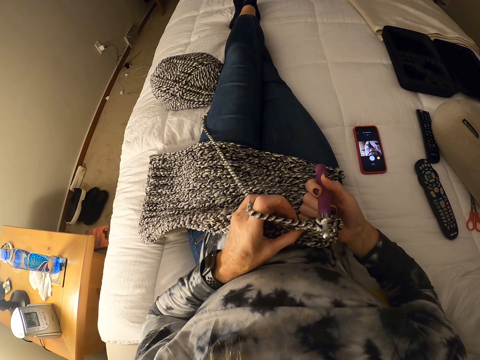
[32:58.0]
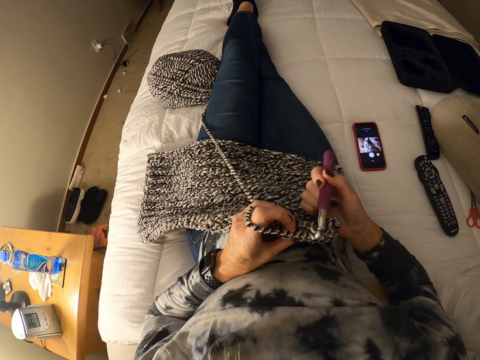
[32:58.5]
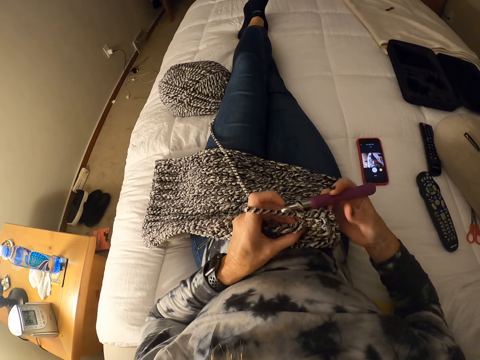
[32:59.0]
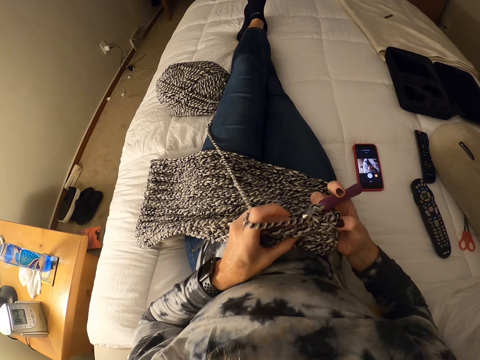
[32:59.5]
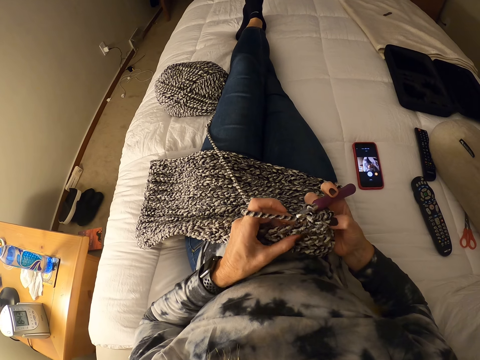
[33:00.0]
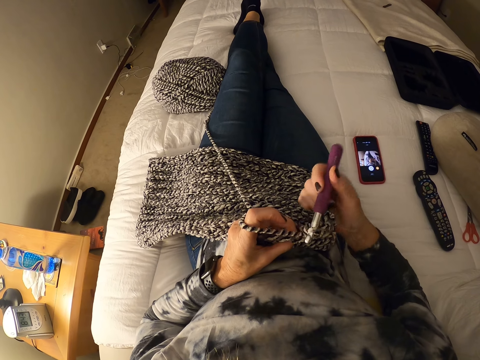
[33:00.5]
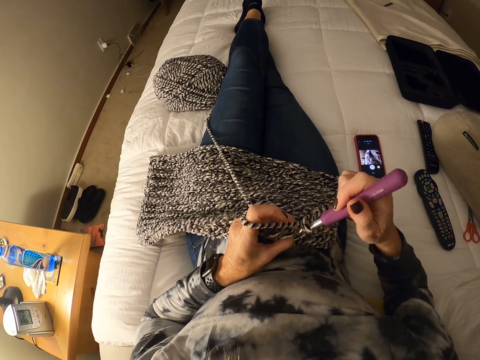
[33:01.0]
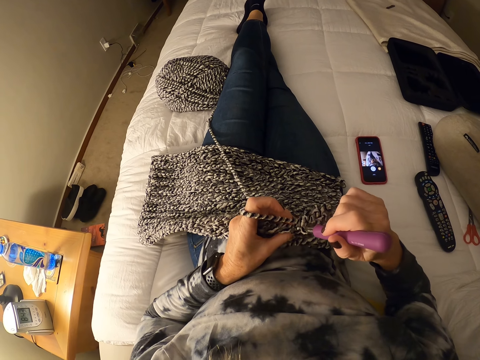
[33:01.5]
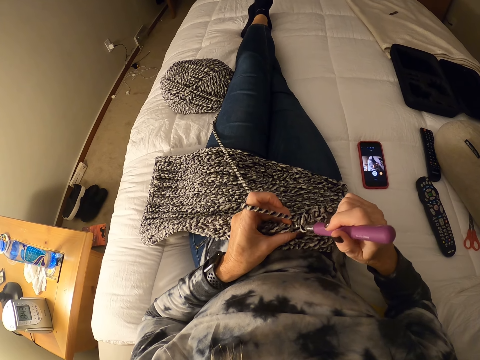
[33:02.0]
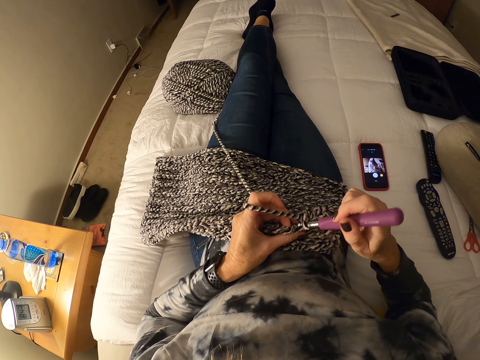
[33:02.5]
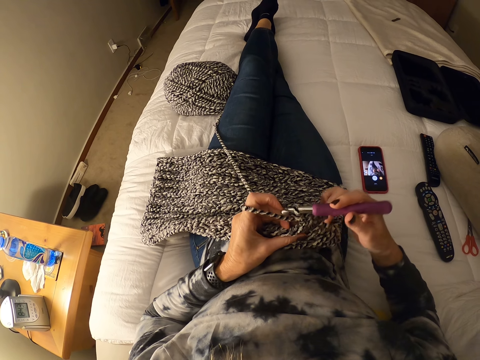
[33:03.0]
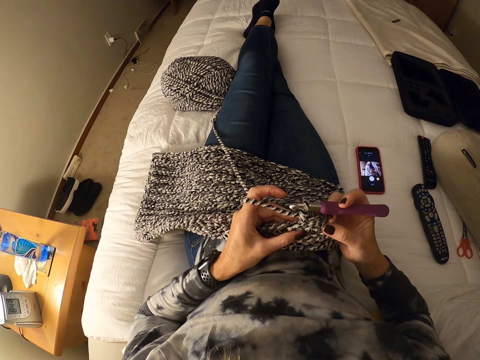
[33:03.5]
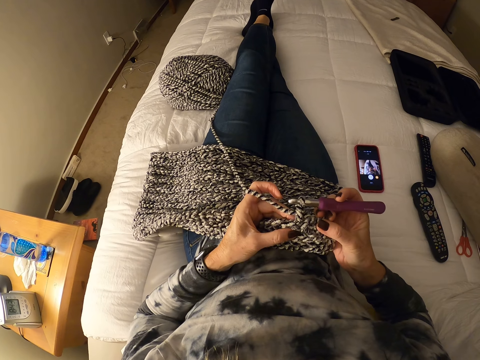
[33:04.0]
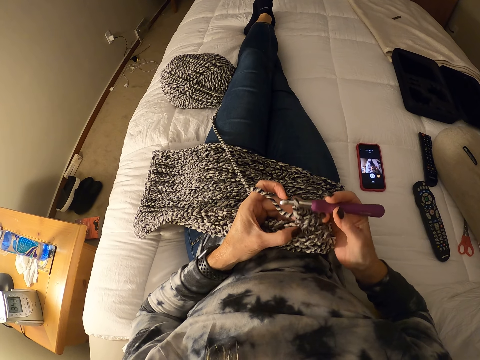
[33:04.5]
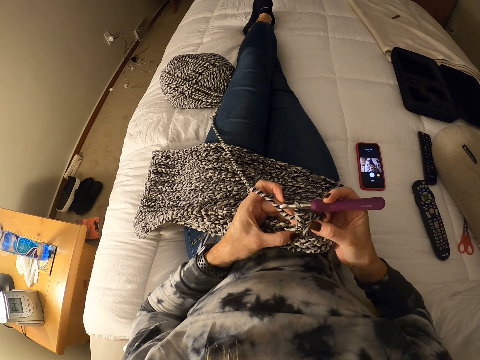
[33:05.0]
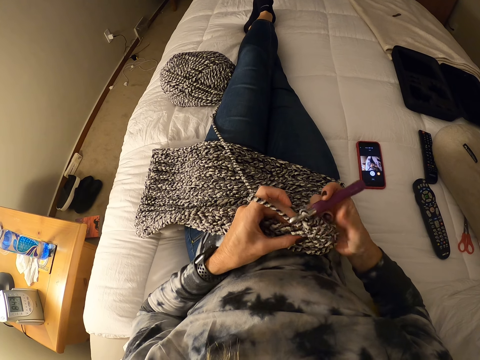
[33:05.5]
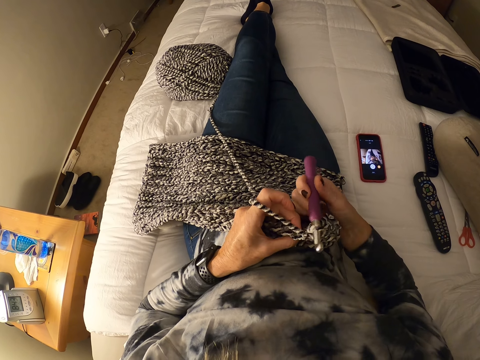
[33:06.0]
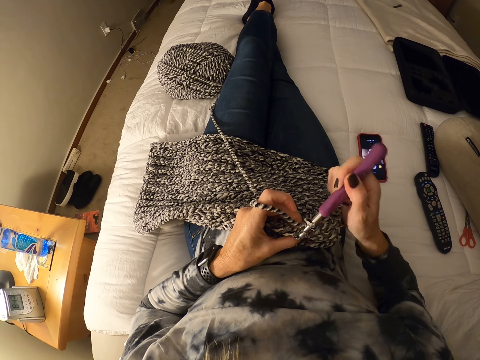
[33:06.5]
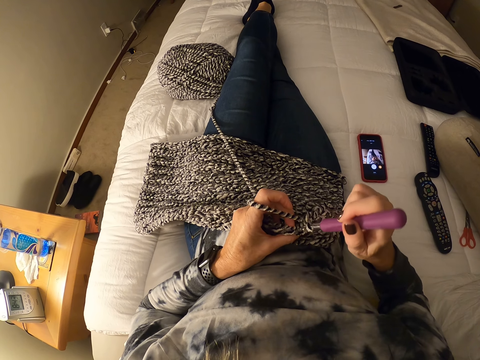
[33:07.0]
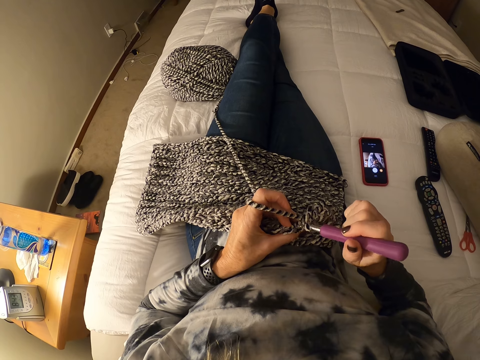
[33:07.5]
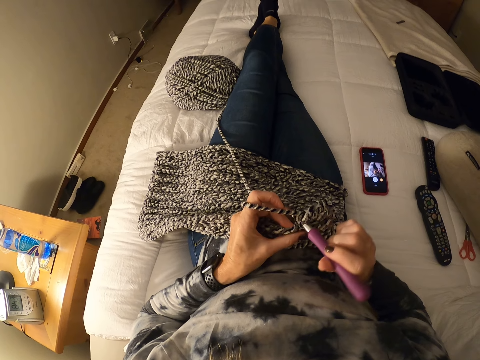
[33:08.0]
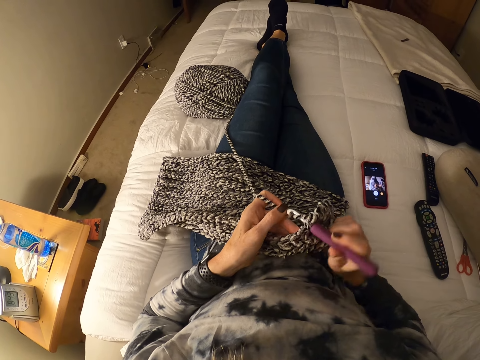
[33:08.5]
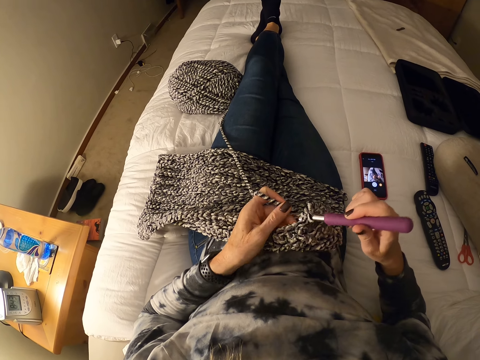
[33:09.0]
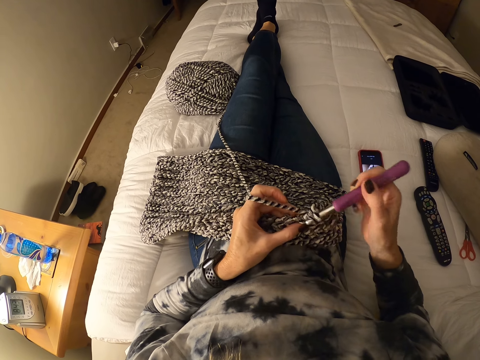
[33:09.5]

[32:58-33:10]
The camera wearer touches the fabric. They knit the fabric. They touch the fabric. They knit the fabric.

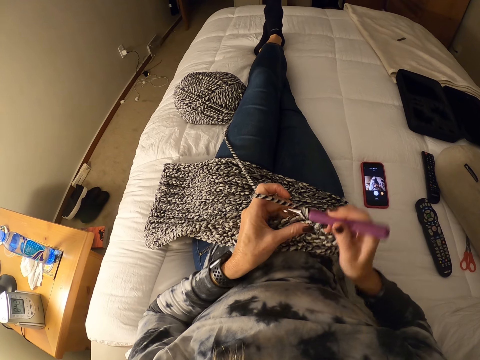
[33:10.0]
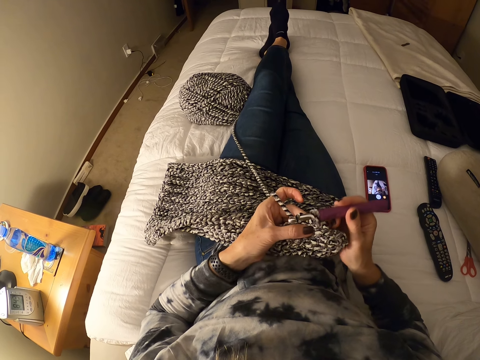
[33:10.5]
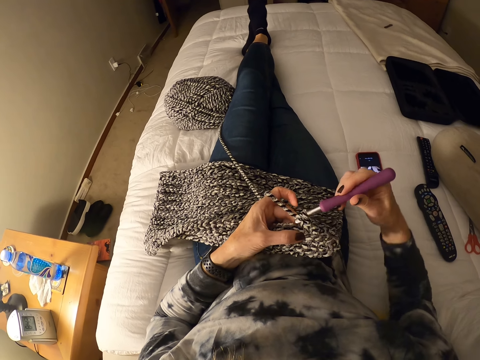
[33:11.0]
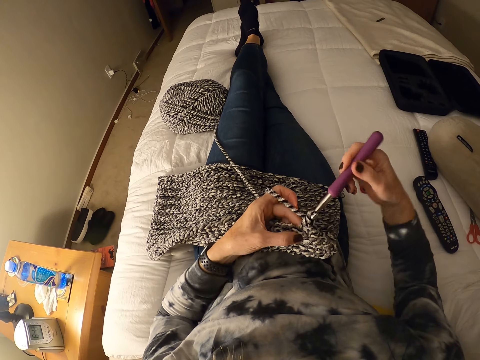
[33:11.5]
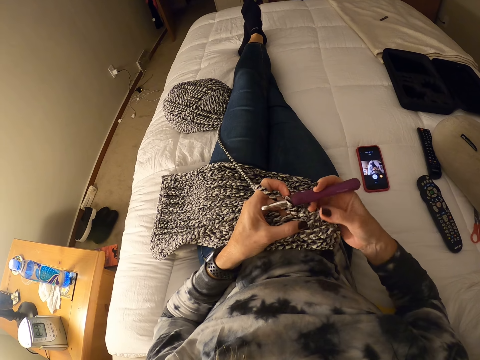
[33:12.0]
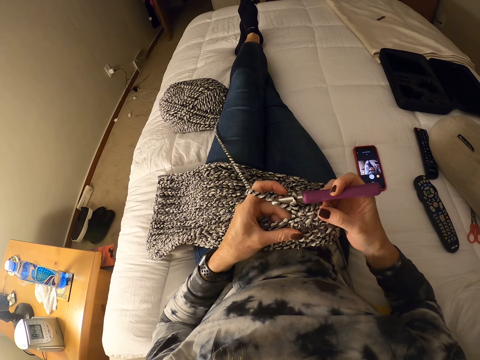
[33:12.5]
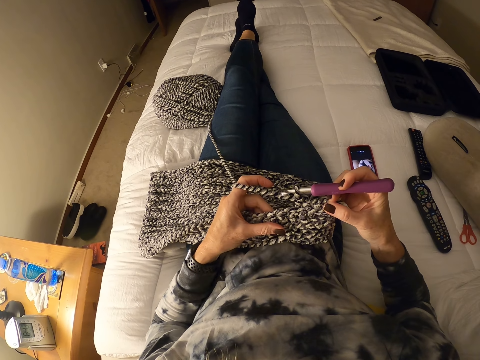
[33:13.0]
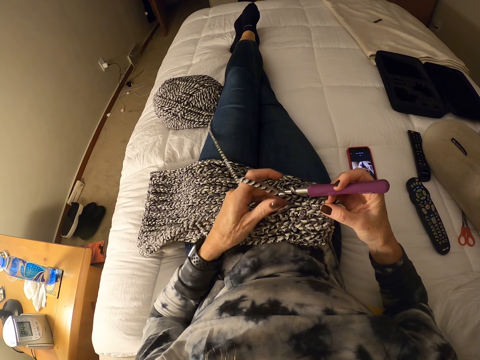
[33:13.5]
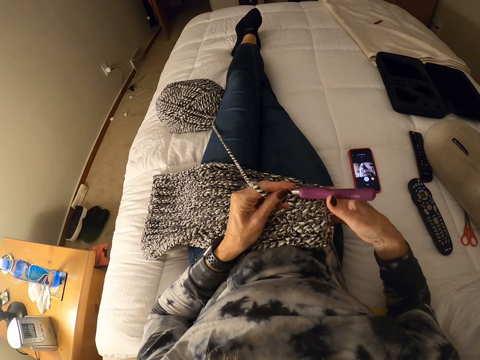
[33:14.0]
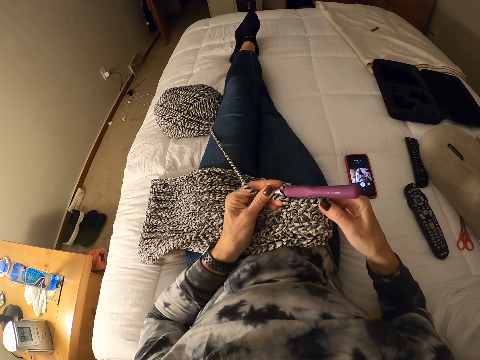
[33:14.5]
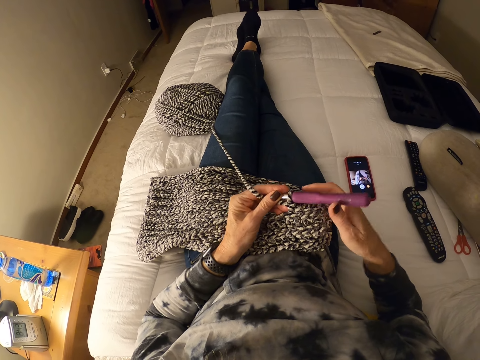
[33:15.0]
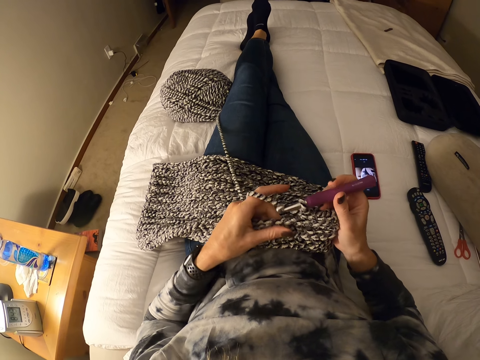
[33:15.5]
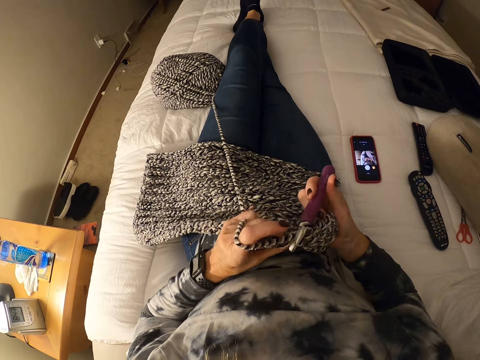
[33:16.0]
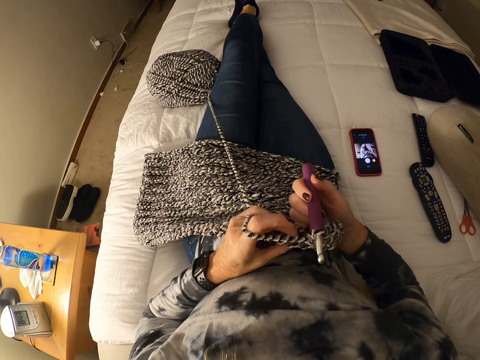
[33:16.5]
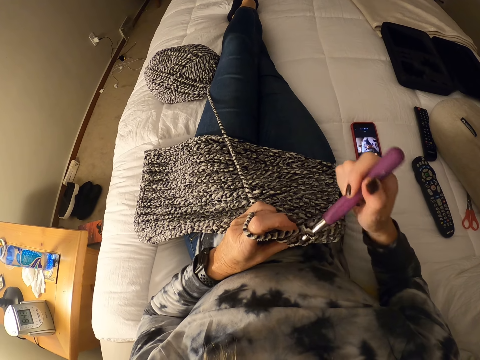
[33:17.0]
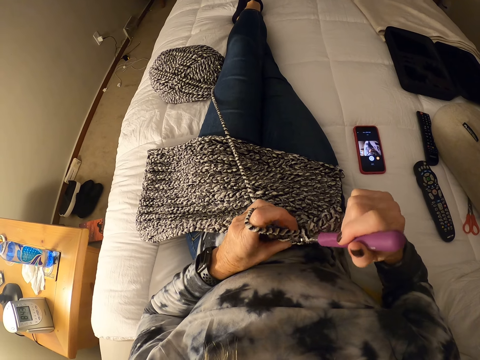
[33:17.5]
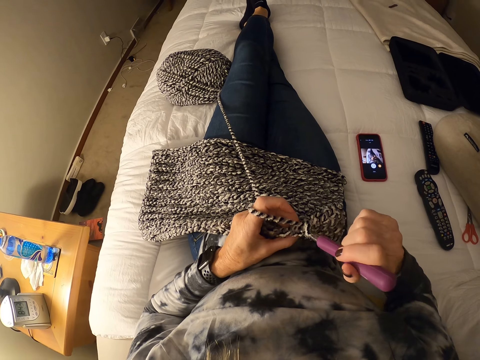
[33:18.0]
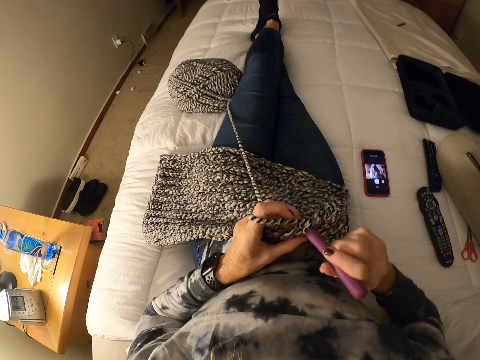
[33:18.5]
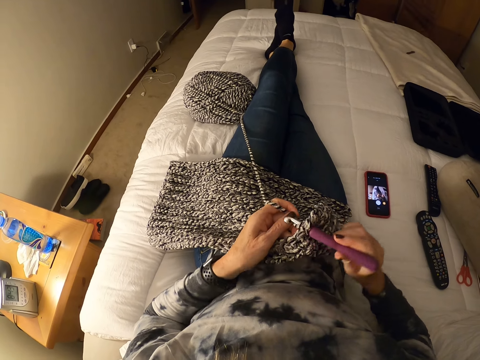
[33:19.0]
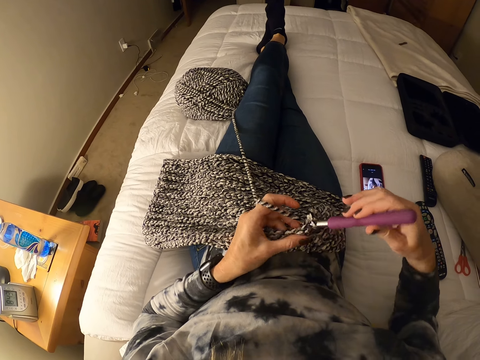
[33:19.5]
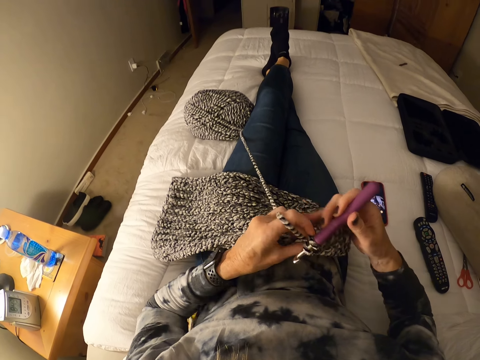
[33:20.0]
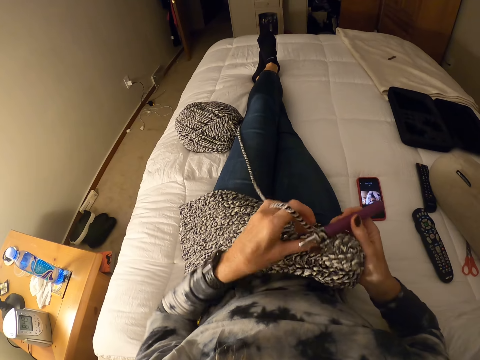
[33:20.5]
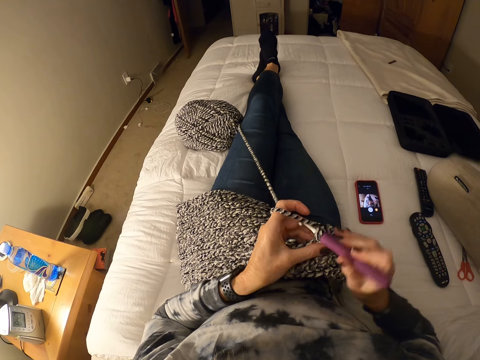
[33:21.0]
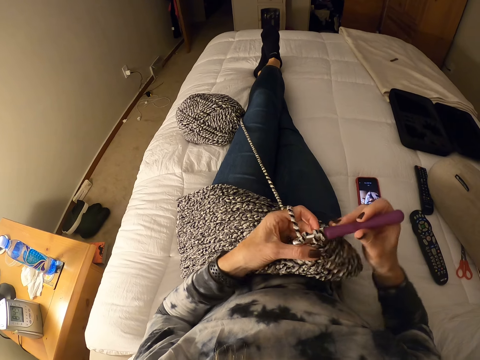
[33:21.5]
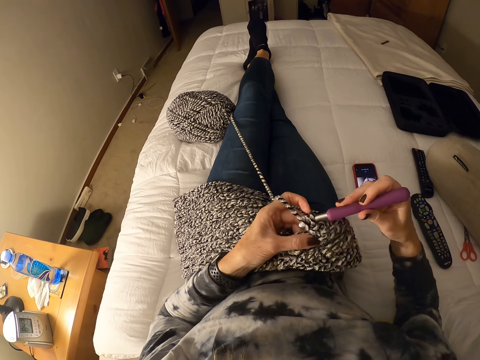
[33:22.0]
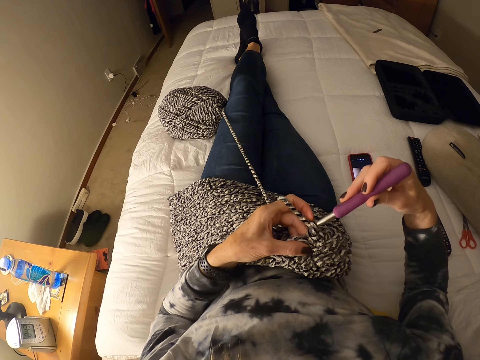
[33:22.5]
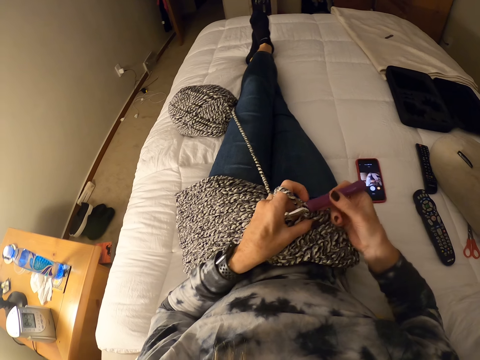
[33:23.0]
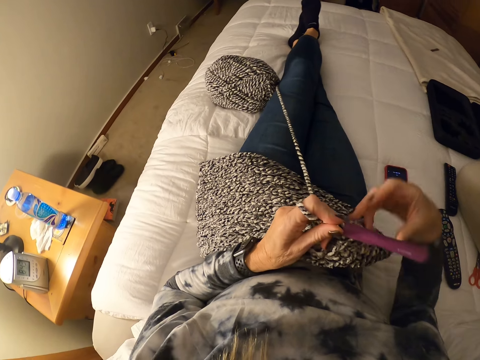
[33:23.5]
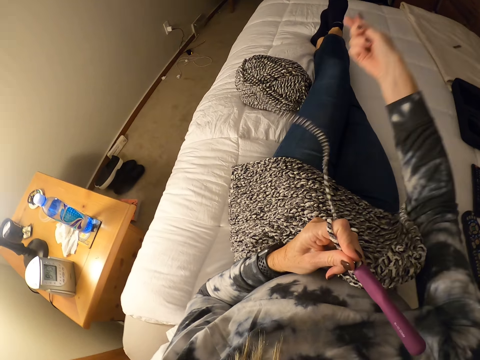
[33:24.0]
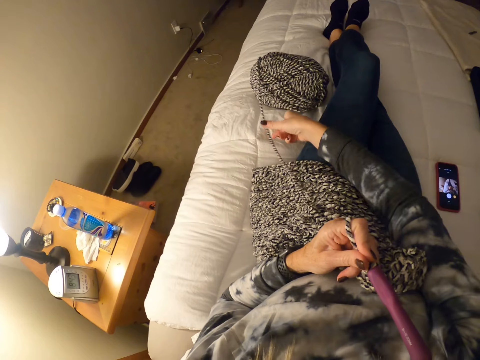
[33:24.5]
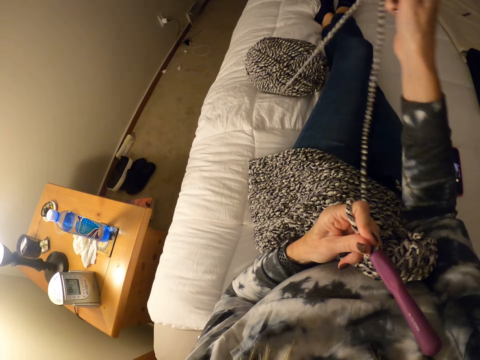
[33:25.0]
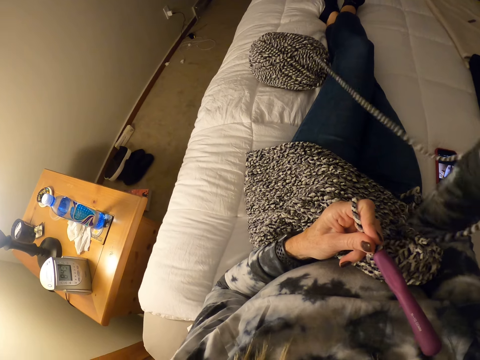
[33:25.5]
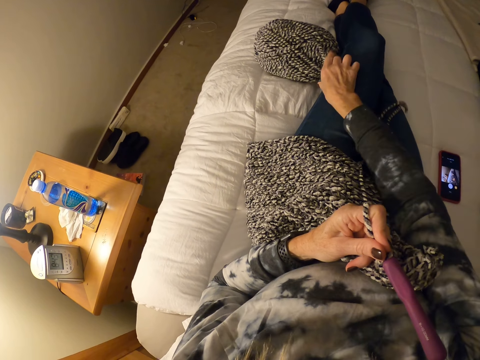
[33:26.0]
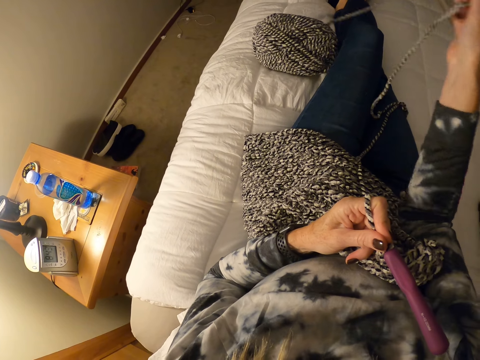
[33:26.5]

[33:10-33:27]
The camera wearer touches the fabric. She holds the yarn with her hands. She crochets with the yarn and a crochet hook. She lifts the fabric. She knits the fabric. She pulls out the yarn with her hand.
